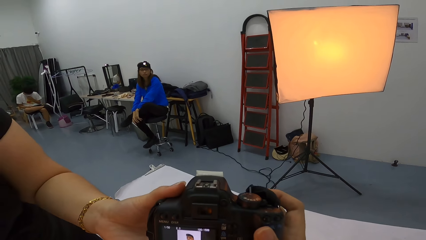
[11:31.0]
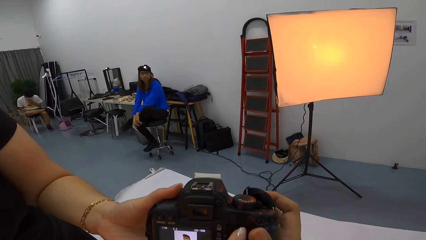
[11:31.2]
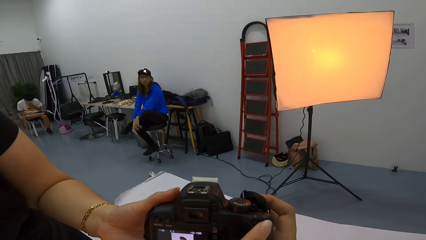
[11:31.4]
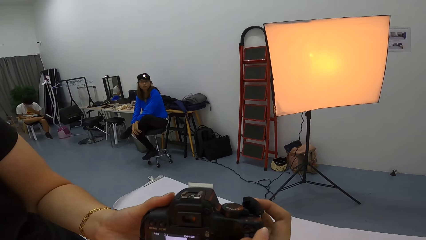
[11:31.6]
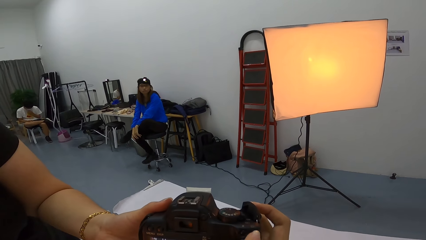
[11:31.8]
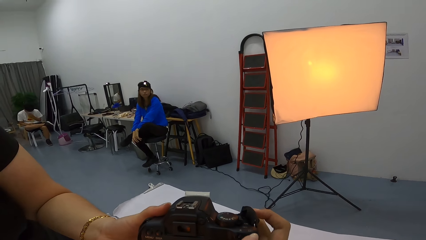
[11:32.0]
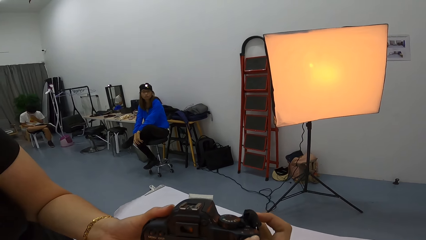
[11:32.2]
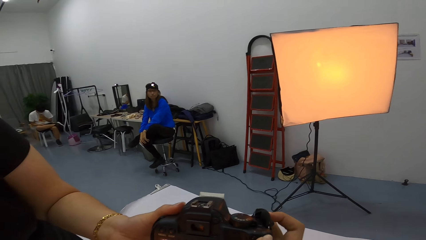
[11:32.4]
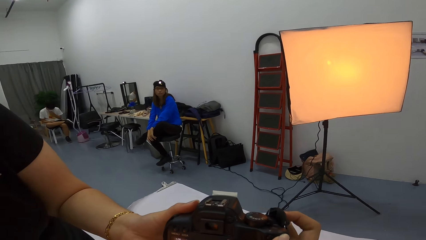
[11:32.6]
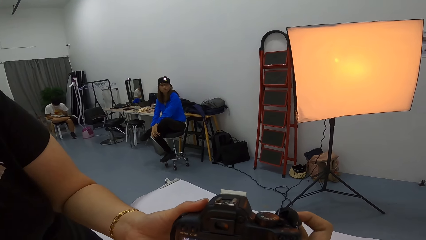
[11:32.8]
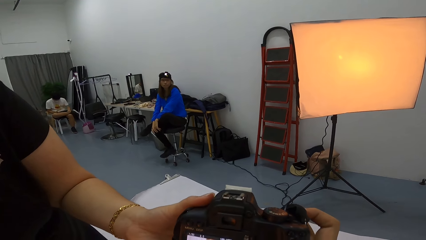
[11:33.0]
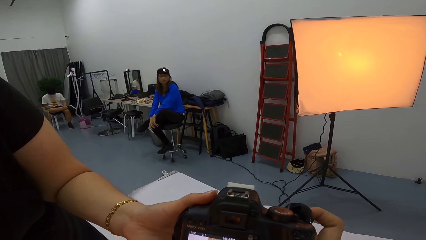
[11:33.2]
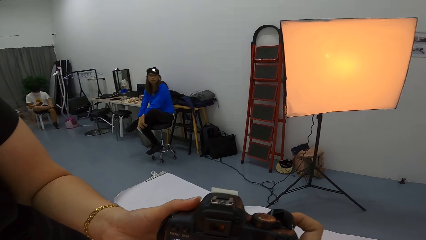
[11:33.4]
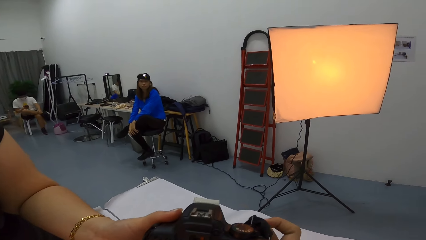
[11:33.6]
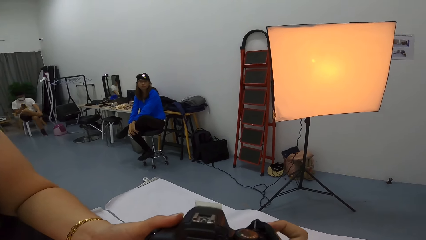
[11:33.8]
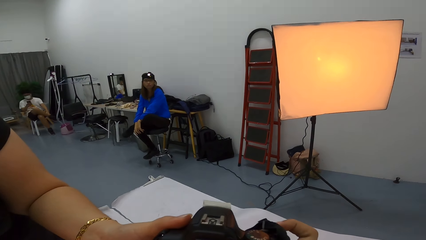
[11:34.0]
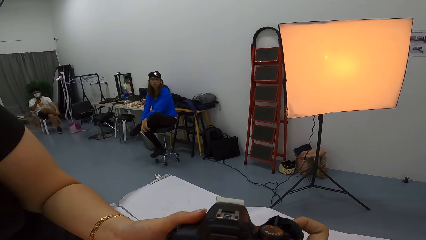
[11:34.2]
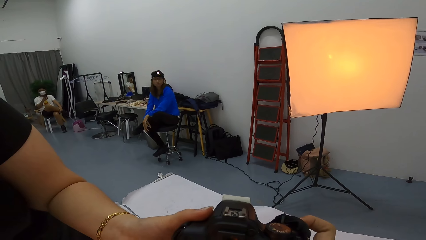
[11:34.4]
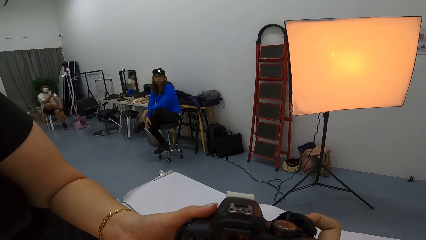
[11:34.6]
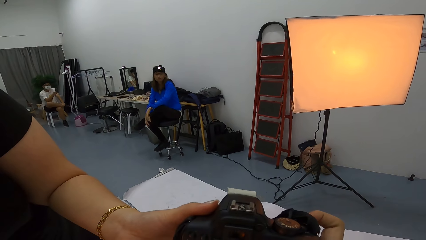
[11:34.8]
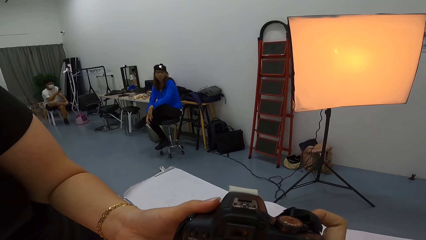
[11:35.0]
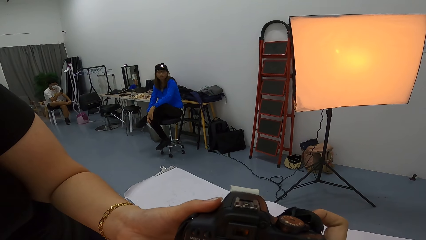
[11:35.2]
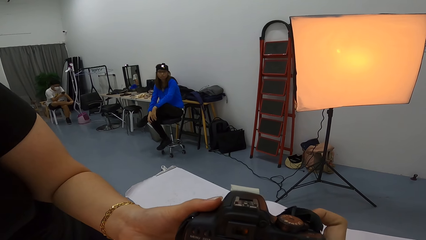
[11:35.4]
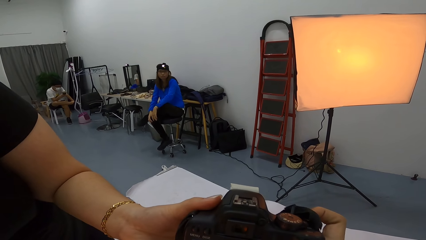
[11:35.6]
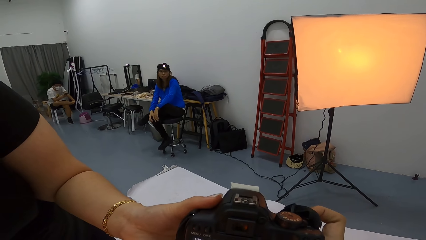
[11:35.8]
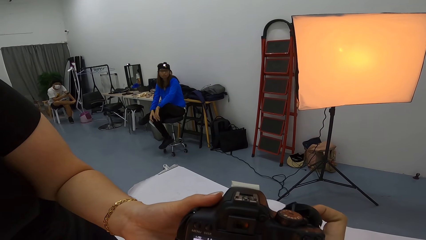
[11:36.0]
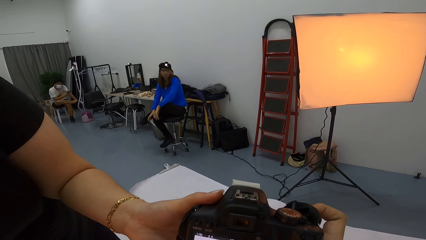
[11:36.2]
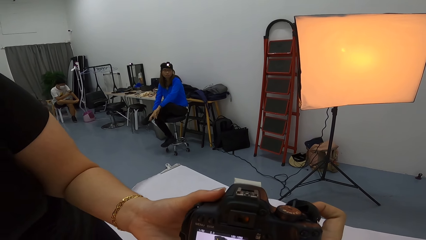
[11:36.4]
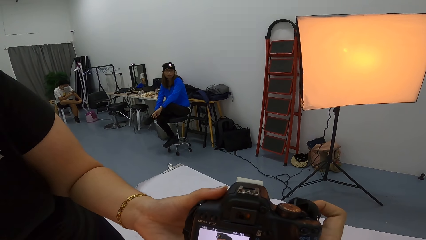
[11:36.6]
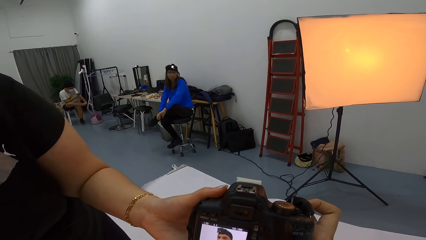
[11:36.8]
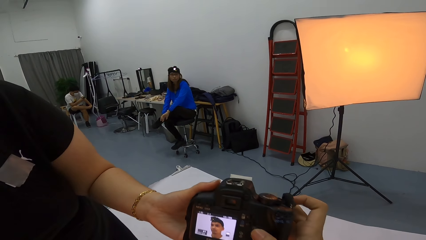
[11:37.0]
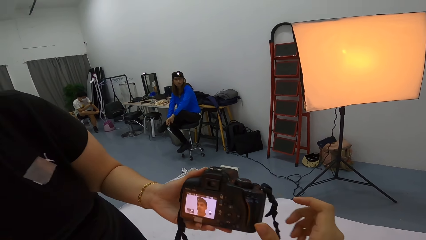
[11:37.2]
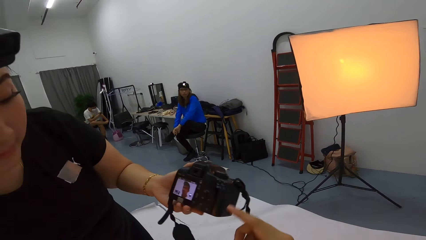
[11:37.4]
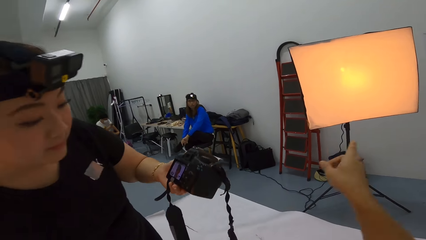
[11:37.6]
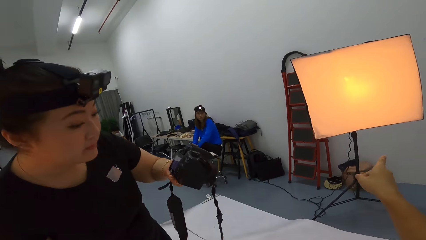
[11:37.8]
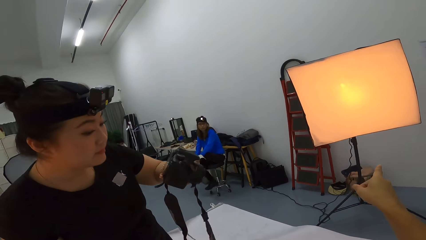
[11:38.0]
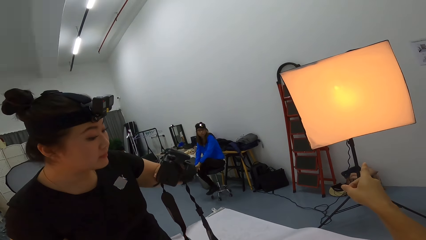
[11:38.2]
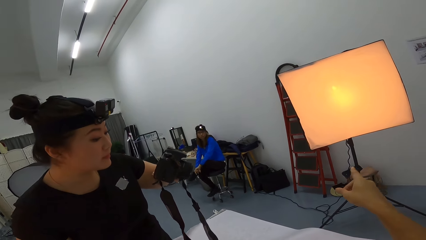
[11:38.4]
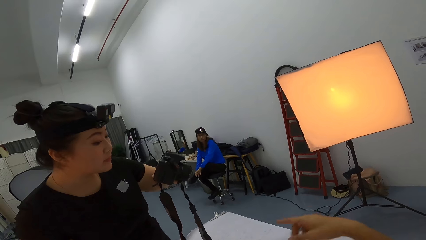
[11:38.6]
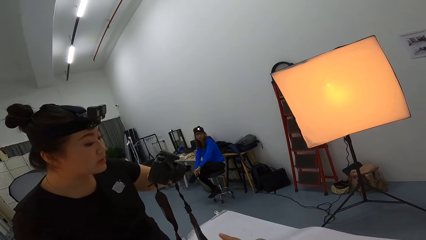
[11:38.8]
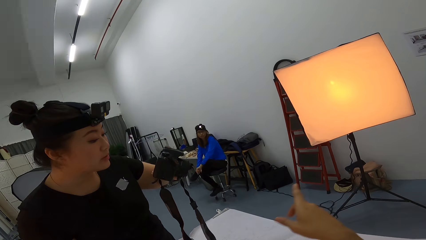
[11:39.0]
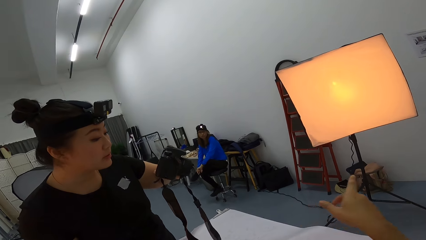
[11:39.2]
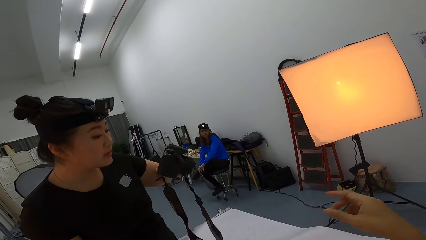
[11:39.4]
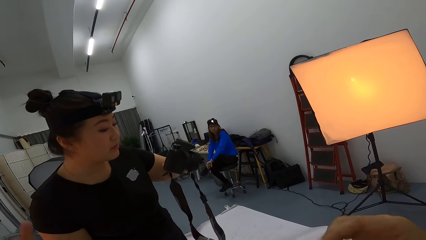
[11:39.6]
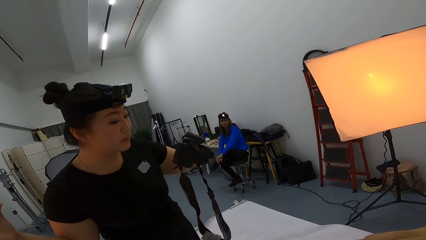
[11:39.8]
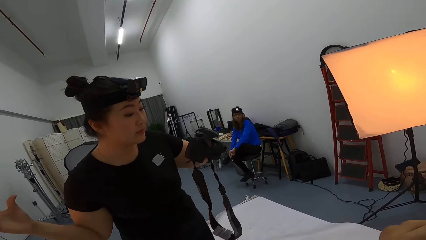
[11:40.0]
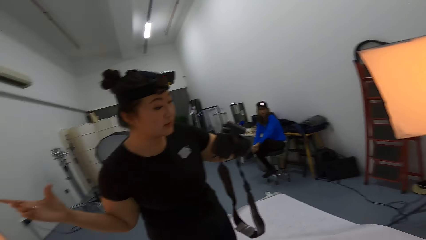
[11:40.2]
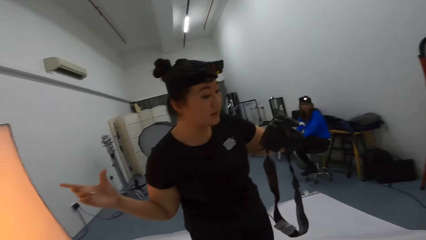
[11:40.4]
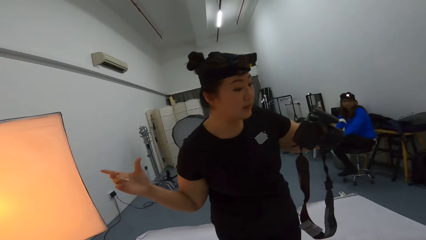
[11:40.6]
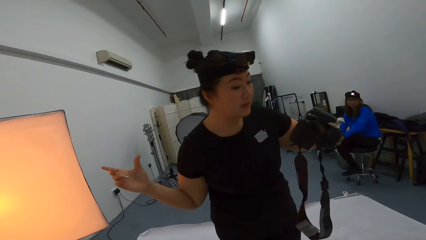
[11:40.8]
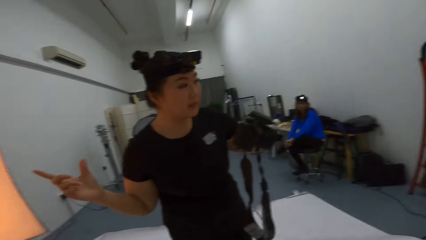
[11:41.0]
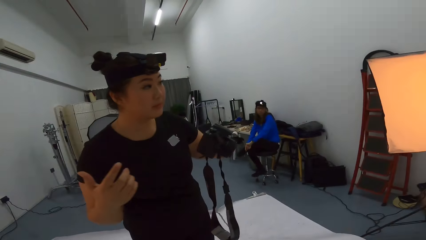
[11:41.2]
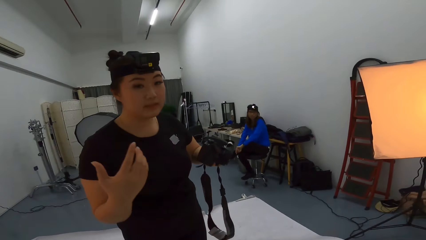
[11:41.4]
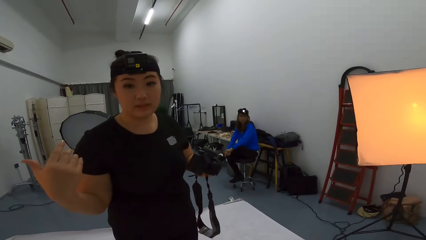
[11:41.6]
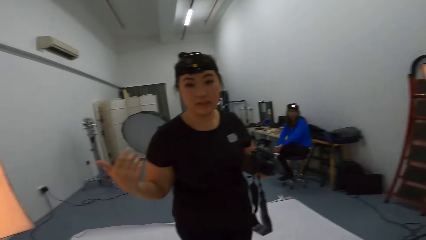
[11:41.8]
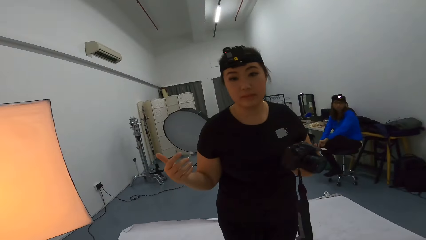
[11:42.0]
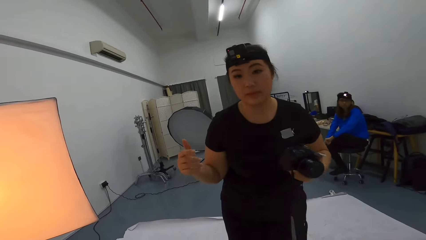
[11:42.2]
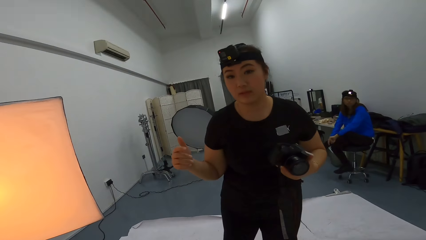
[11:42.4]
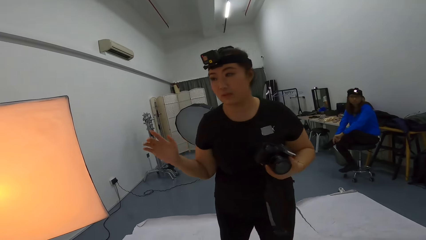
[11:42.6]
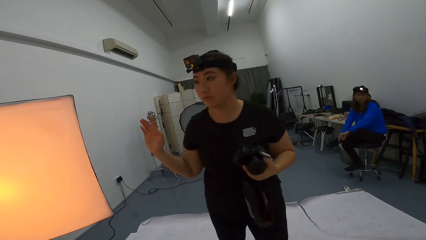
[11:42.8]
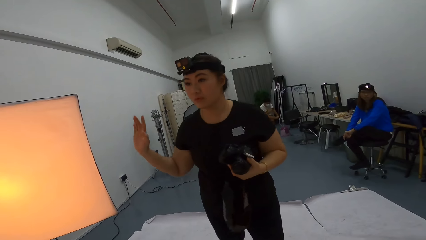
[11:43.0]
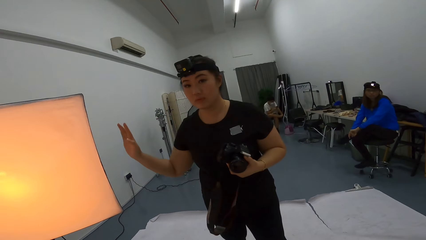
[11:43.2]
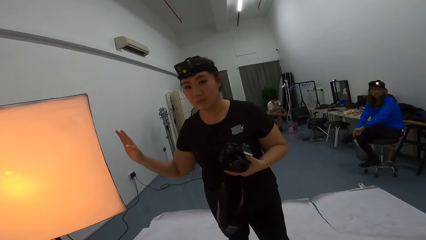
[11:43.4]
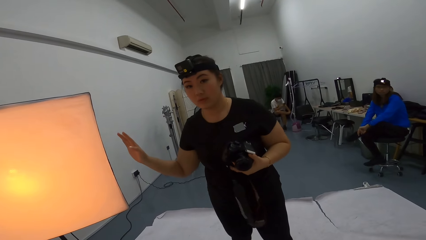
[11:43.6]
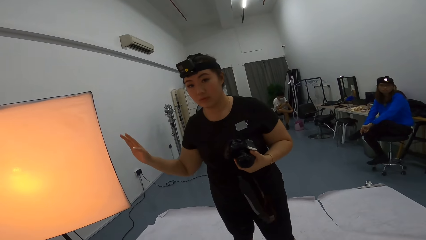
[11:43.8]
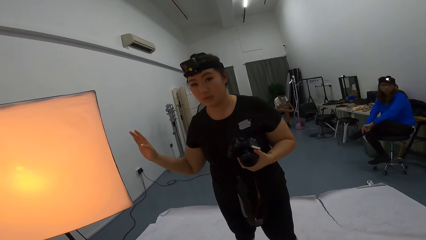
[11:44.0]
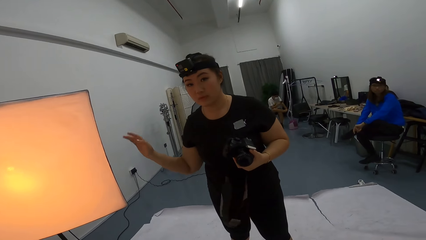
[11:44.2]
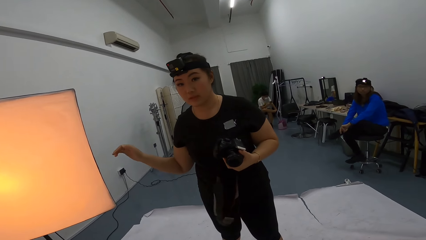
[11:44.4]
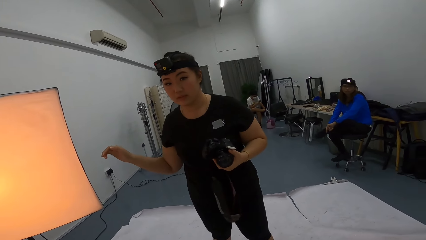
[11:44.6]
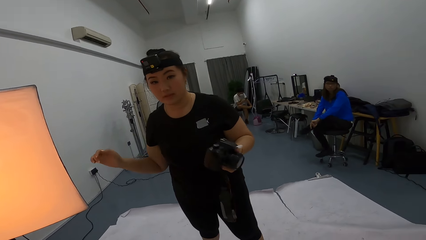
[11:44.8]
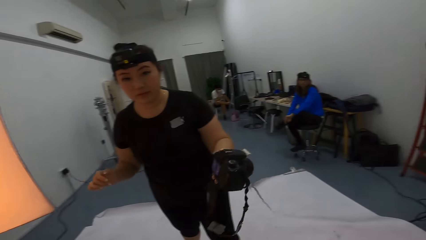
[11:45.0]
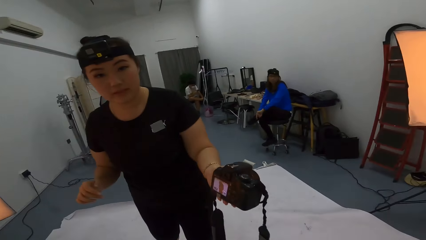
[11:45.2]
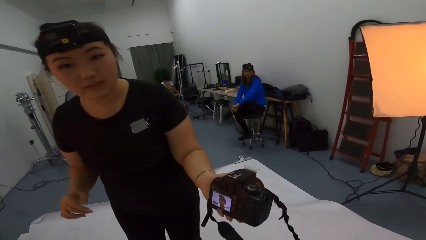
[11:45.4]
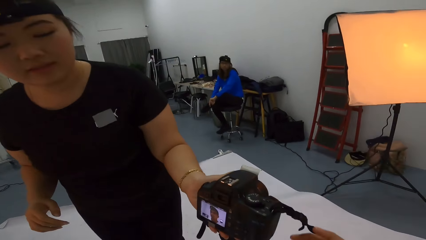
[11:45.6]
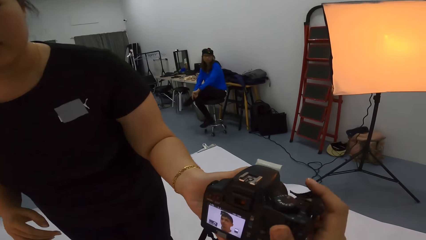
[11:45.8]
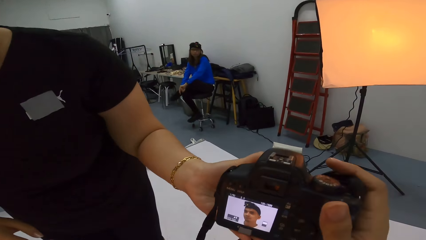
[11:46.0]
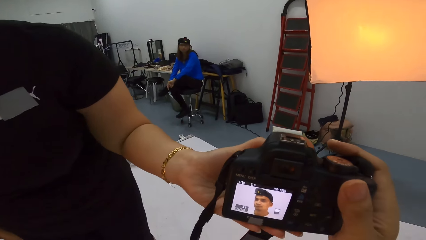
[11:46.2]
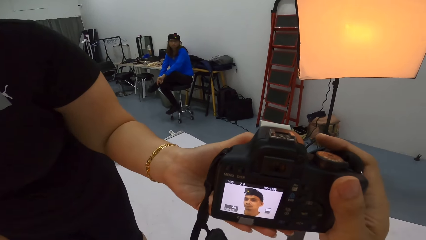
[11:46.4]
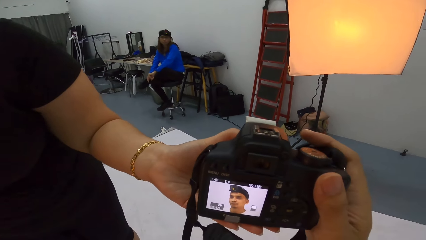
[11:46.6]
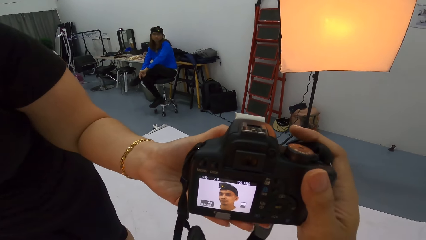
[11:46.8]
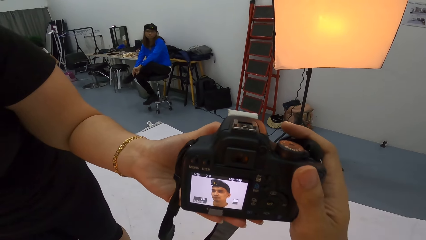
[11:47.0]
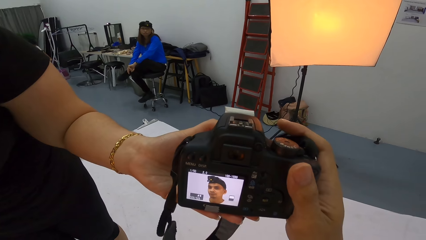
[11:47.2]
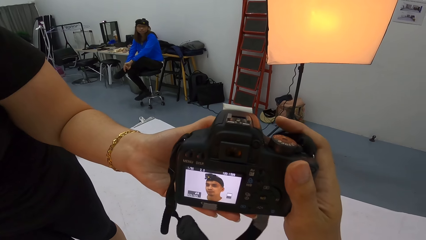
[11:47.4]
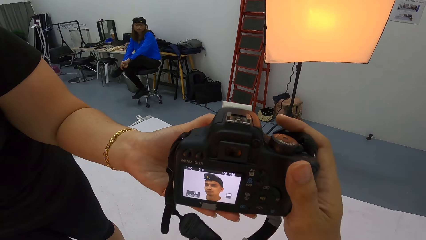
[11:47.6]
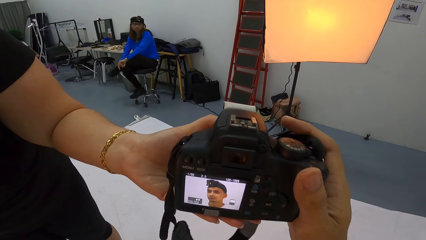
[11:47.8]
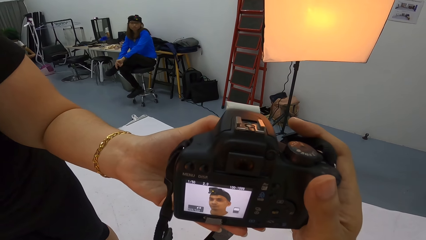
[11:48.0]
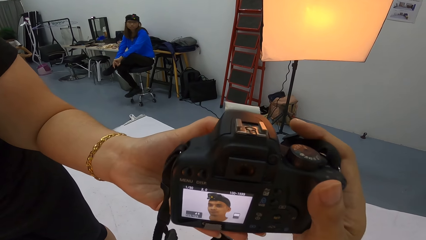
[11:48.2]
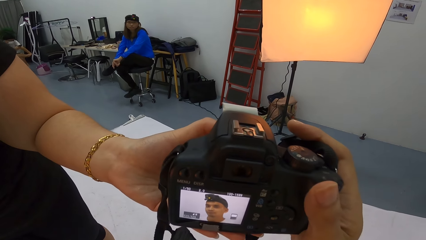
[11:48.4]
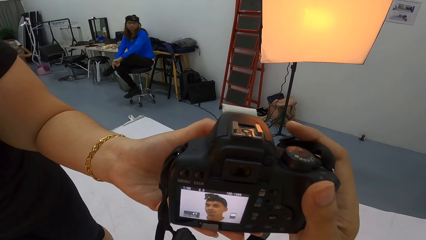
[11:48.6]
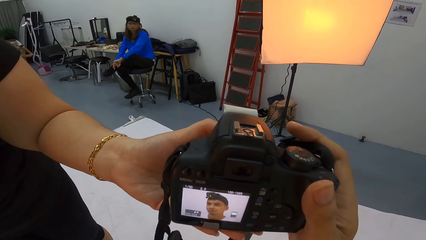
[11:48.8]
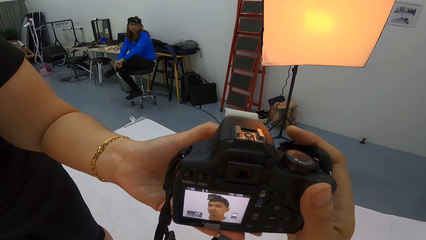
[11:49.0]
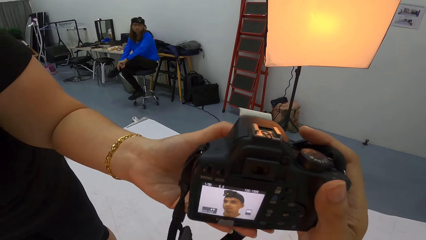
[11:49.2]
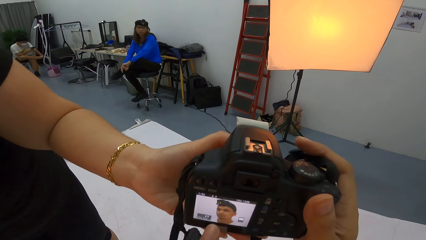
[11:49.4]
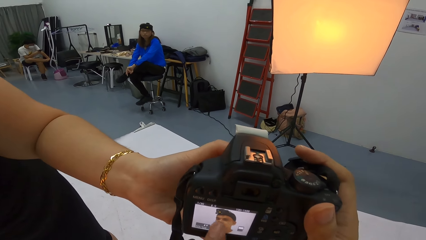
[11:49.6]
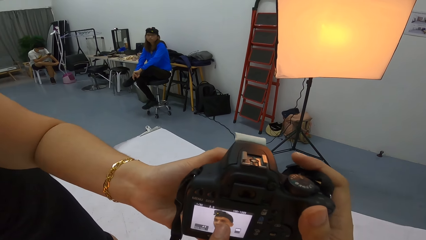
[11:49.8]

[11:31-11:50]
A man scrolls the phone. The camera wearer talks to a person. A lady checks photos in the camera. The lady dialogues with the camera wearer. The camera wearer looks at the photo in the camera. The lady shares the photos with the camera wearer.
